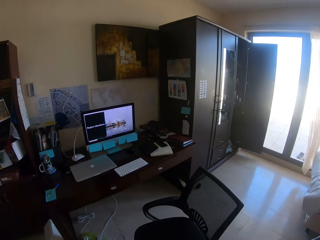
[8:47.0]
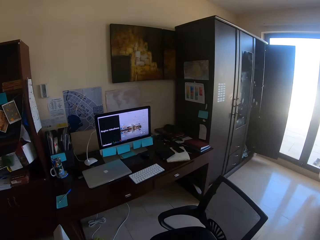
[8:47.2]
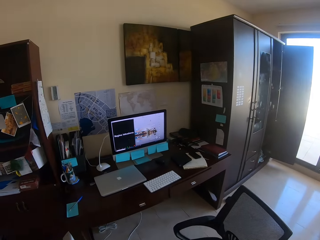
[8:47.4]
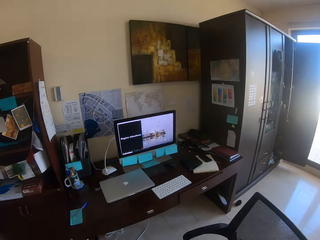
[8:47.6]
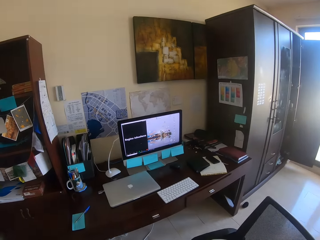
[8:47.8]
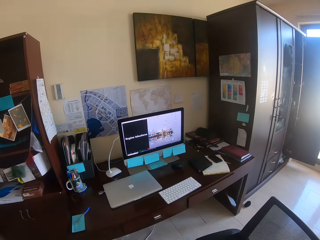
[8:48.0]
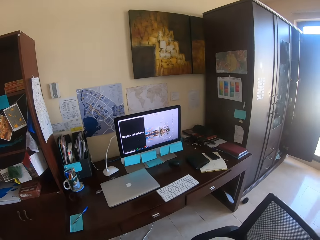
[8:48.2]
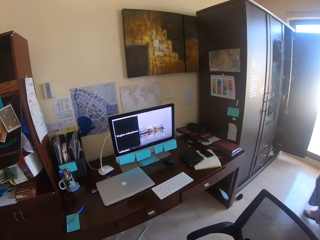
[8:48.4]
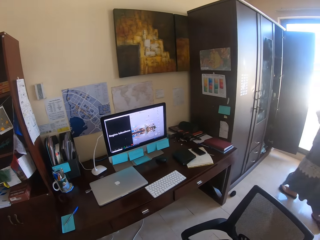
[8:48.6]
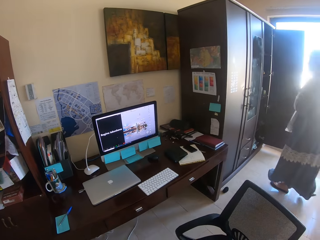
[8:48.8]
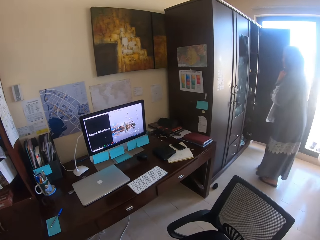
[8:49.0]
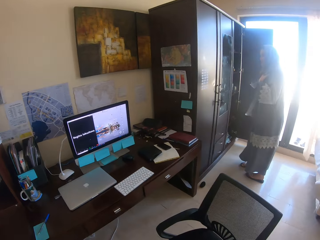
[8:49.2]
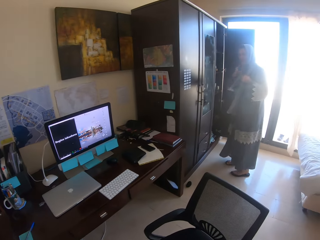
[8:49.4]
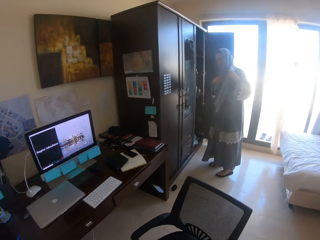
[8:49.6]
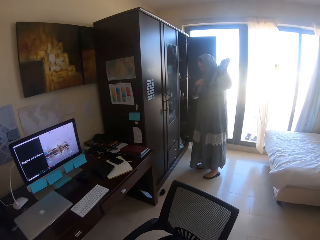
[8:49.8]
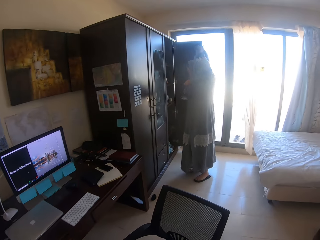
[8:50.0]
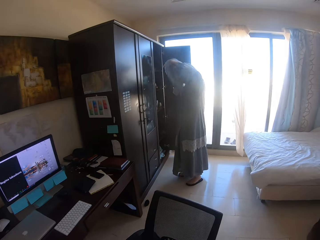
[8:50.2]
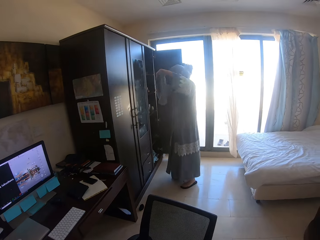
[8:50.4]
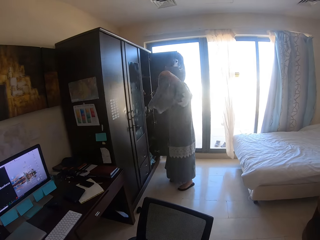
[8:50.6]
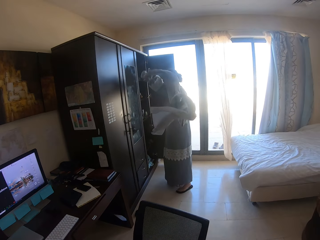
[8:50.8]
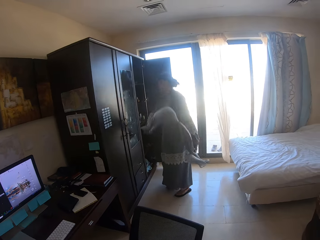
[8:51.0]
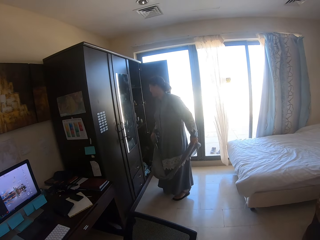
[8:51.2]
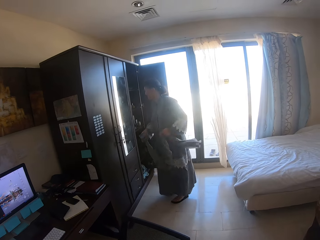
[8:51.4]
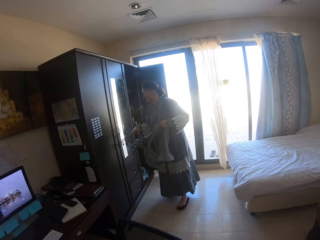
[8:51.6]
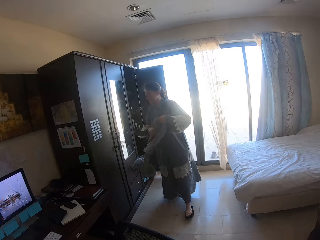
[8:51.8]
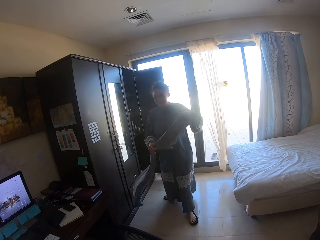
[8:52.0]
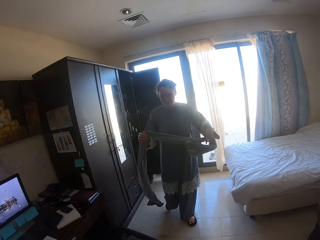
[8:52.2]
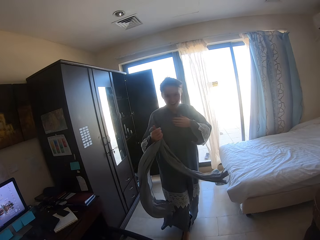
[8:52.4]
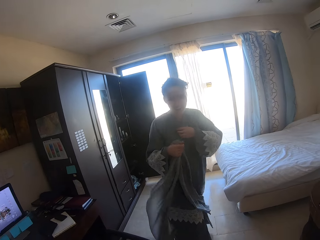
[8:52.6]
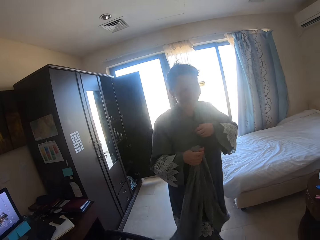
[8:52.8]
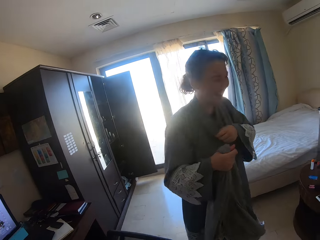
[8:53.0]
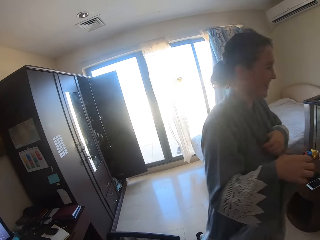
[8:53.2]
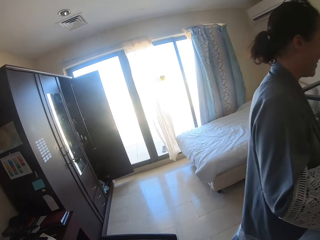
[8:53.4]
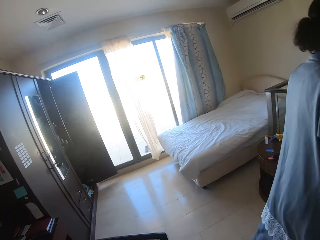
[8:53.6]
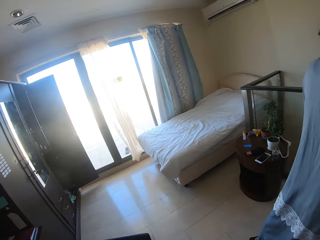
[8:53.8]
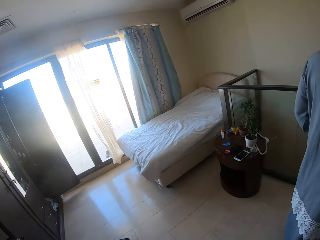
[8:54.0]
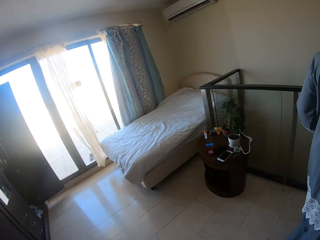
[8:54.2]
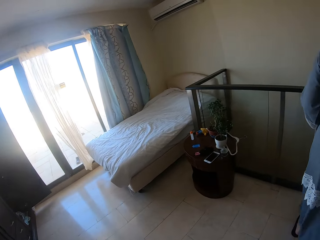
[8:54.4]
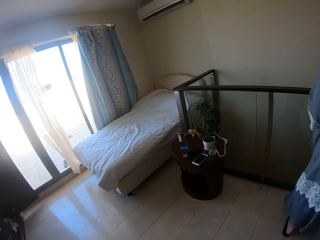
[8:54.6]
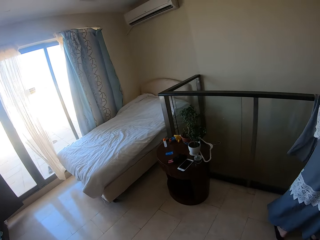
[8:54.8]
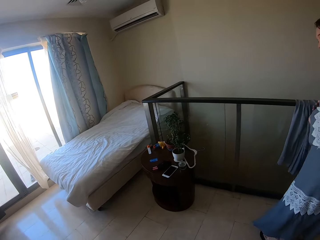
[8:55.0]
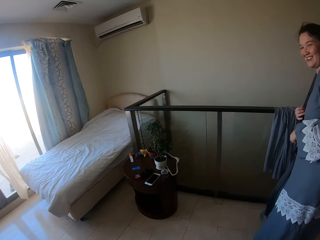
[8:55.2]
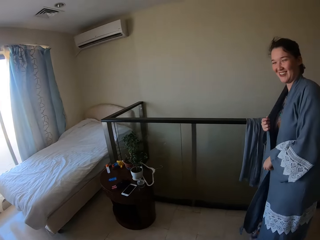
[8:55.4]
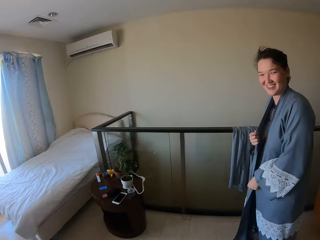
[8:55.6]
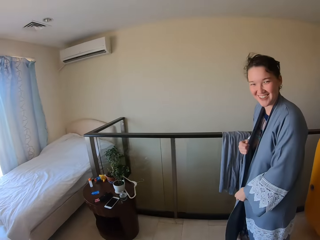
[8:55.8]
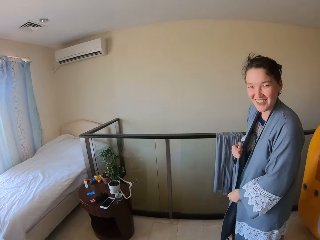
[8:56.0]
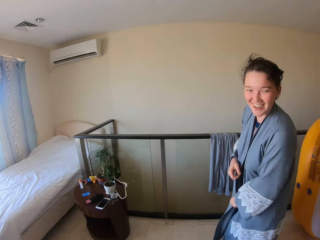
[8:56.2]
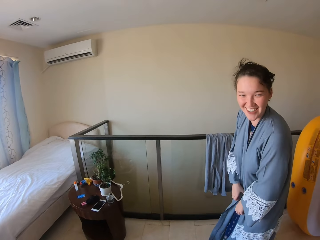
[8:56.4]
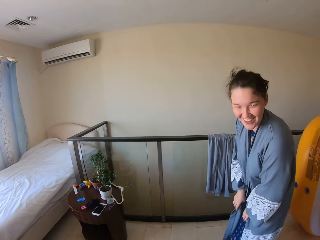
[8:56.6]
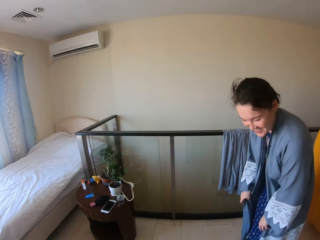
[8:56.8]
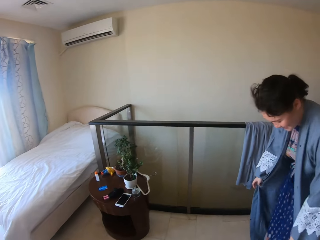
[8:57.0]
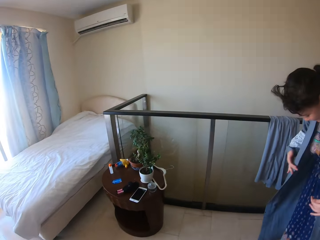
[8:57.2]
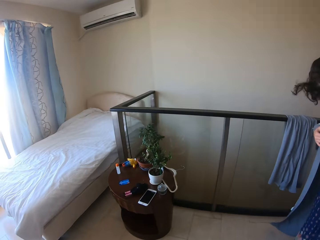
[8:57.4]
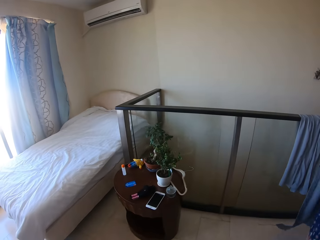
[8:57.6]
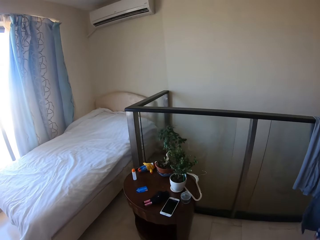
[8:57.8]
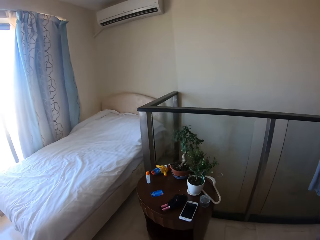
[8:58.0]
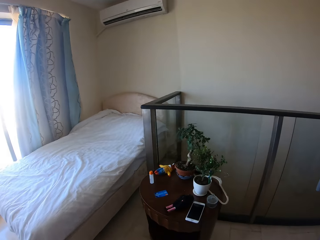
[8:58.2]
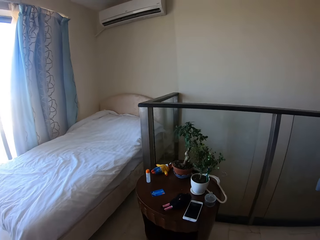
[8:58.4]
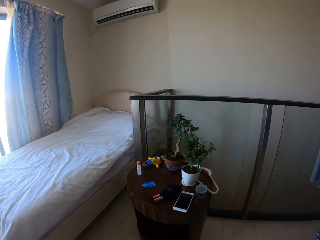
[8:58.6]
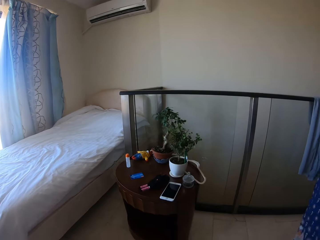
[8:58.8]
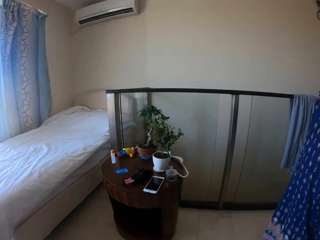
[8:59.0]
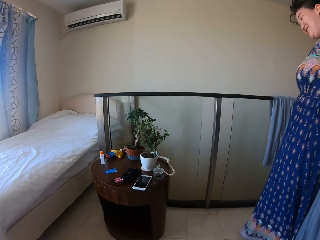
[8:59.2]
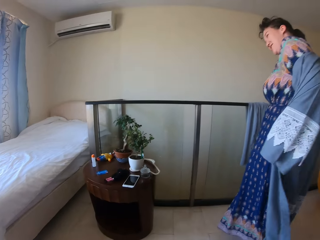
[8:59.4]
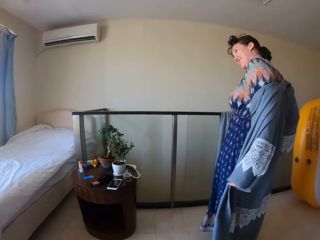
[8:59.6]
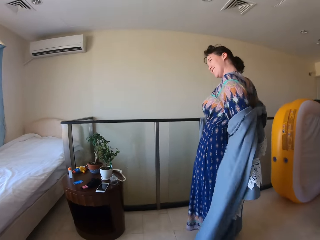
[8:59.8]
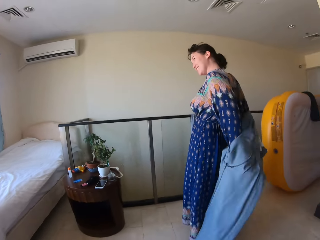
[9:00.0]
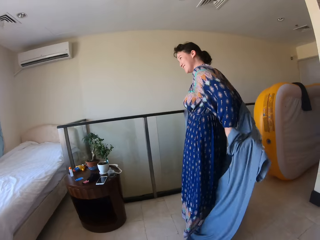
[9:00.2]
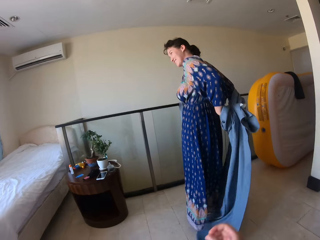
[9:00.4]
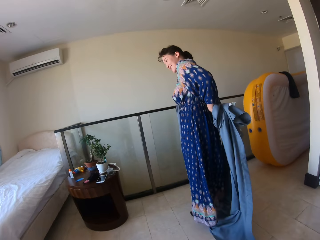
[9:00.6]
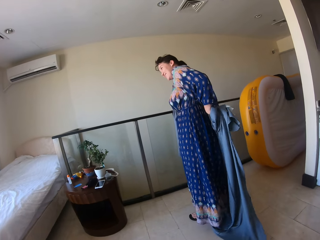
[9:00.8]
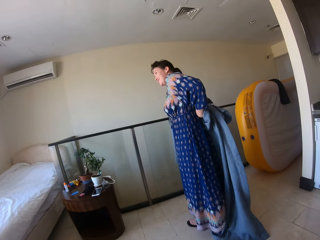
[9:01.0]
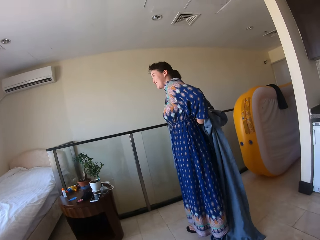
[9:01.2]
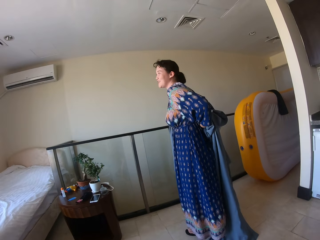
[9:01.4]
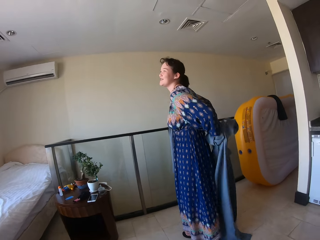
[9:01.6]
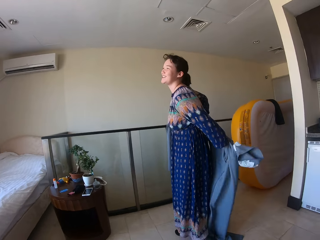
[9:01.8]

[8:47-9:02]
The person puts the phone on the table and removes the hijab. The camera wearer moves around. The person walks around, puts the hijab on the rail and removes the cover up.

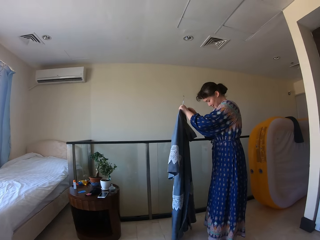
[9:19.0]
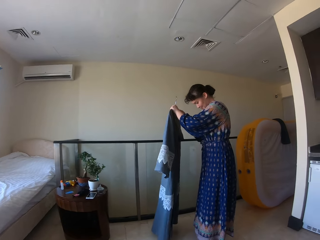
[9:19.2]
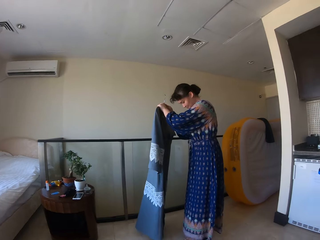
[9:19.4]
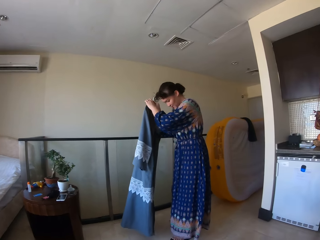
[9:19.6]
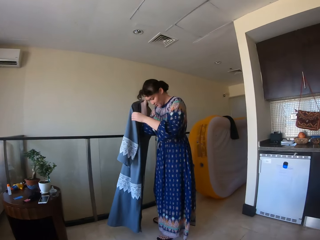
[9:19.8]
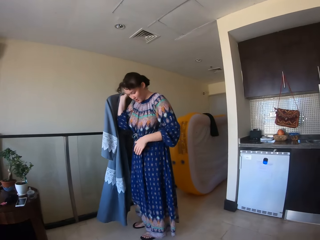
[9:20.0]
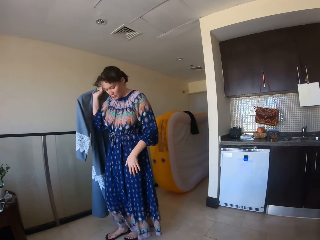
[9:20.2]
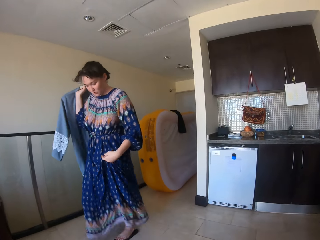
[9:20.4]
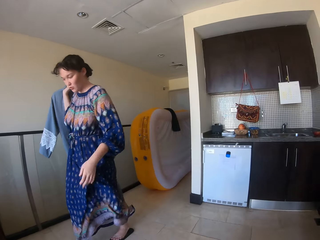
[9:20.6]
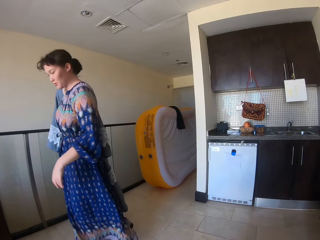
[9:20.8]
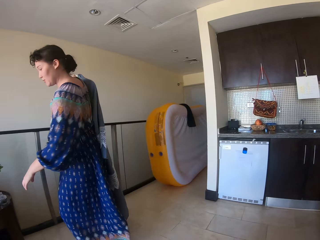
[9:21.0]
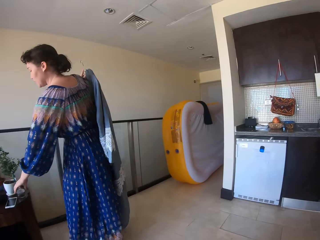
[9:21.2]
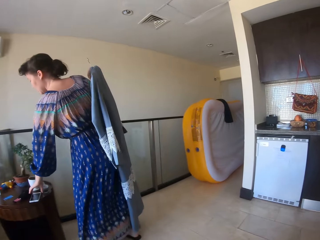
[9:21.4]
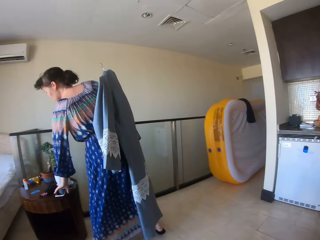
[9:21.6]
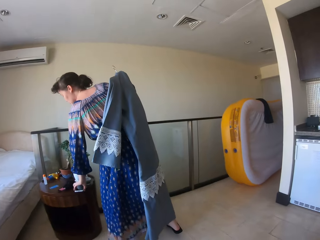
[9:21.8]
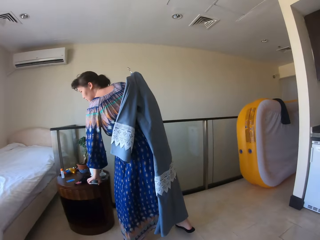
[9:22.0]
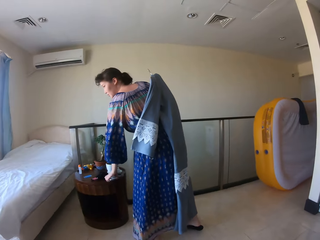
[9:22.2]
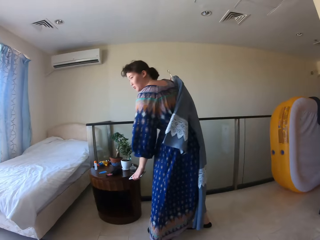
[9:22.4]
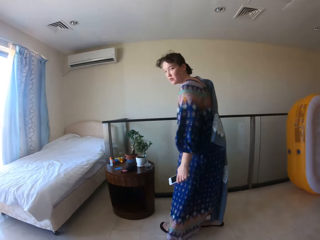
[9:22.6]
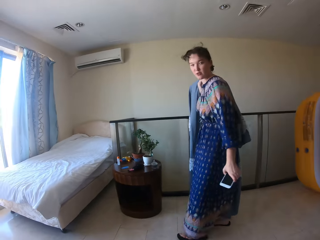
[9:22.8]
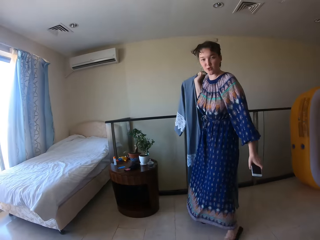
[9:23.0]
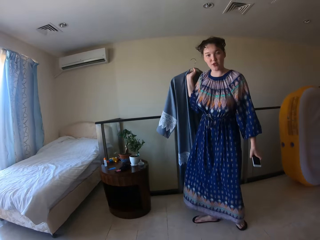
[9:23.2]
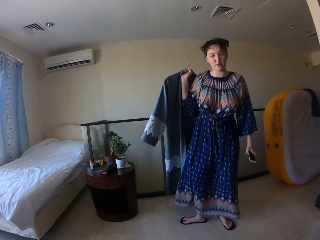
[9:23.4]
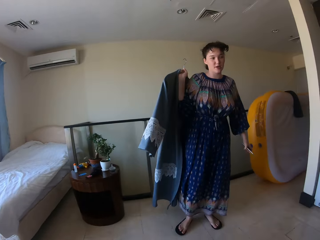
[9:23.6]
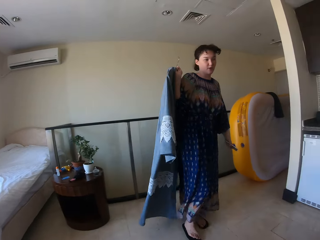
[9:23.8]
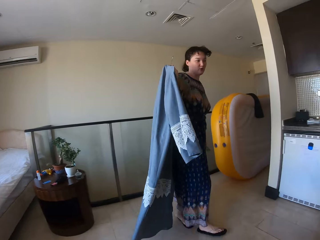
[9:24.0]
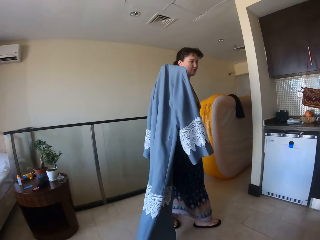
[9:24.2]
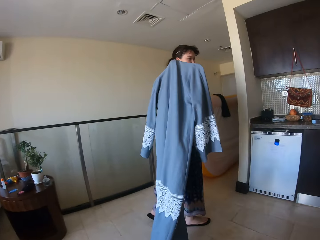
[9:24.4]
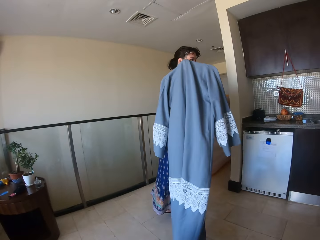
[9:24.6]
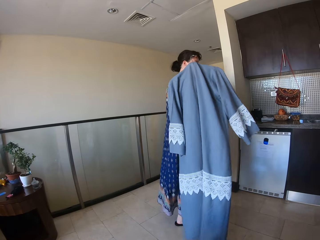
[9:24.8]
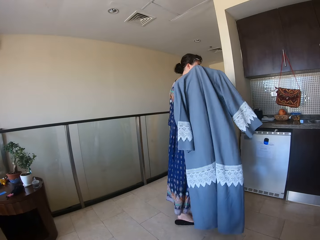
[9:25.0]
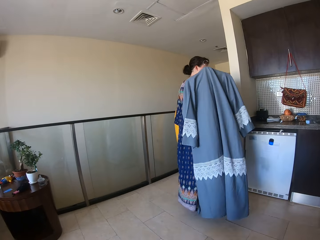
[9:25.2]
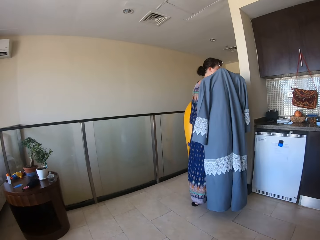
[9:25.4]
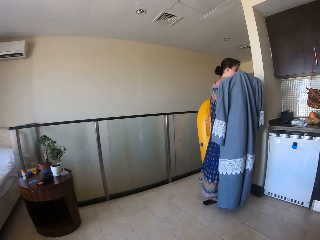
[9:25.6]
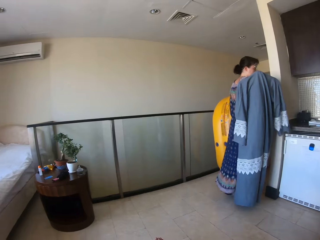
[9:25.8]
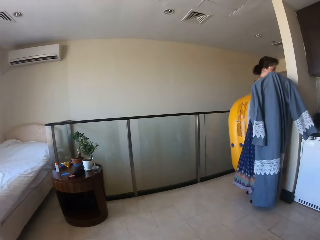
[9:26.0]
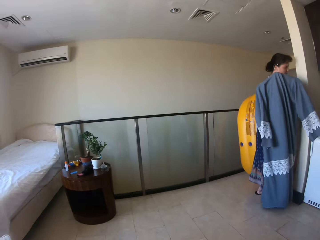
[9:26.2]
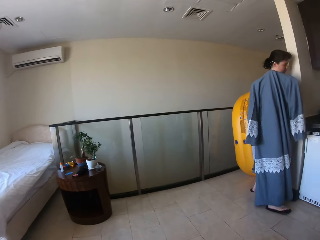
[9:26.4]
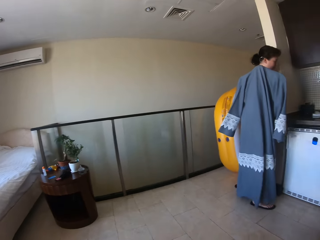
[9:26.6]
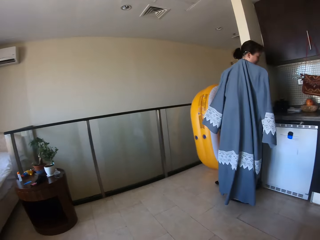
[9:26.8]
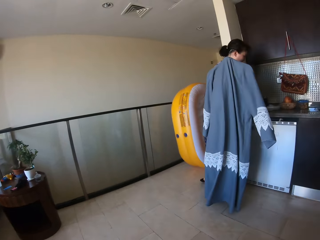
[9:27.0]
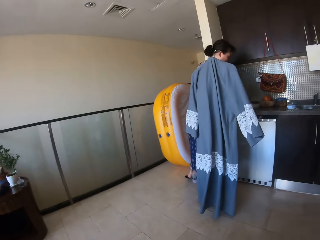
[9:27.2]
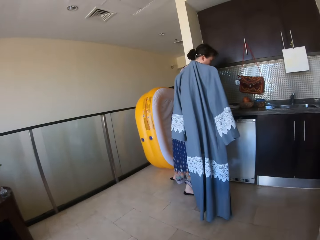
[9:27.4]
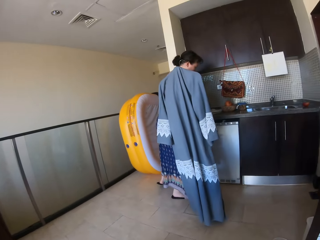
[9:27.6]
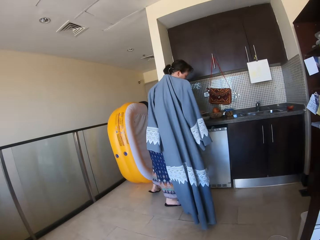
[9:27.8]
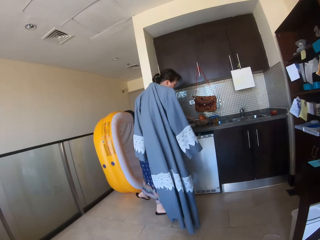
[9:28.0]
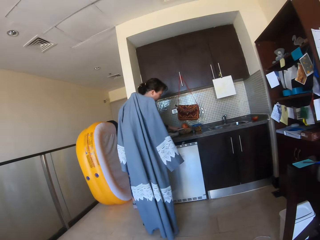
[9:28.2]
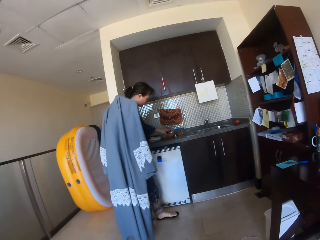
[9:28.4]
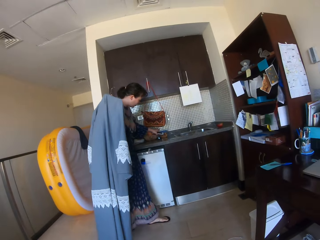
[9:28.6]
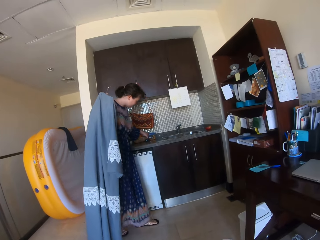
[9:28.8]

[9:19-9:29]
A woman touches the fabric and walks around the house. The woman picks up the phone on the table. The woman walks still around the house. The woman looks at the container.
